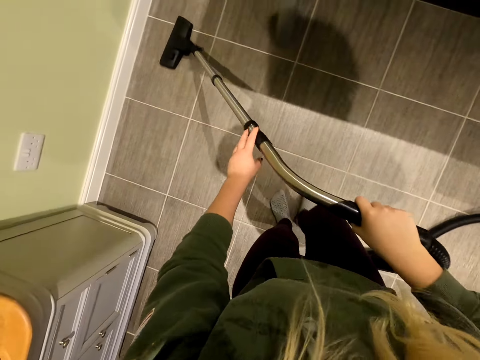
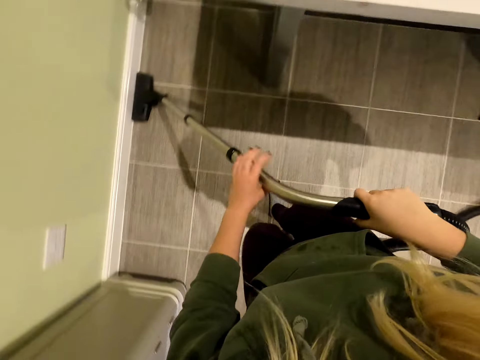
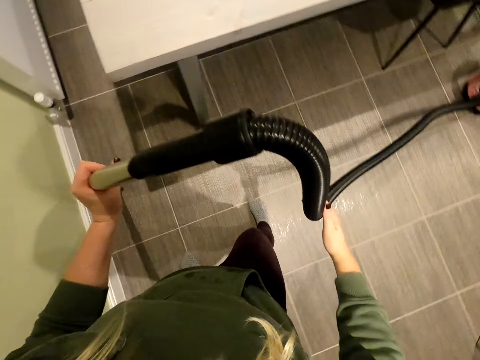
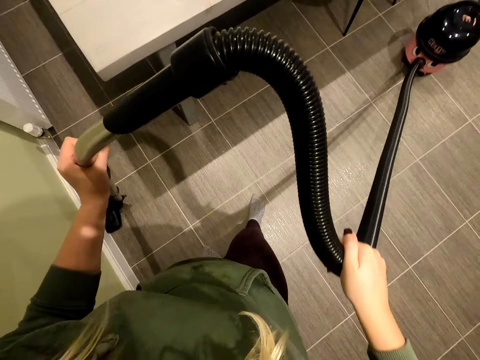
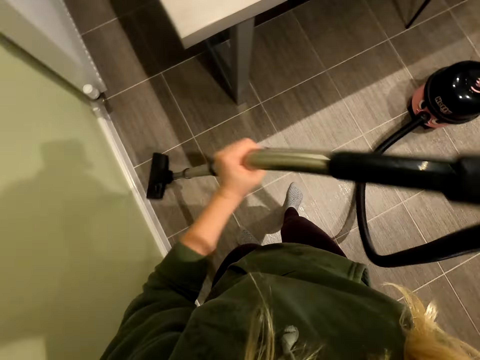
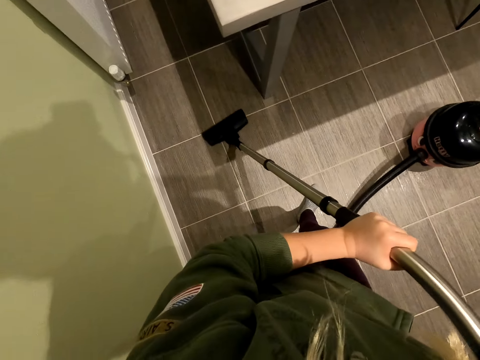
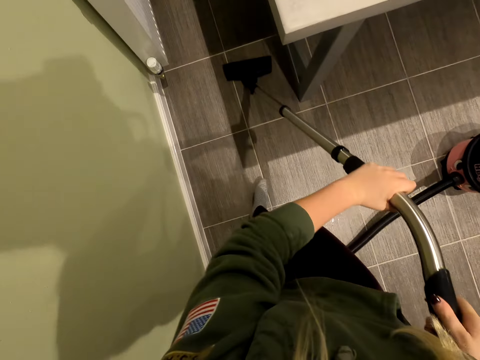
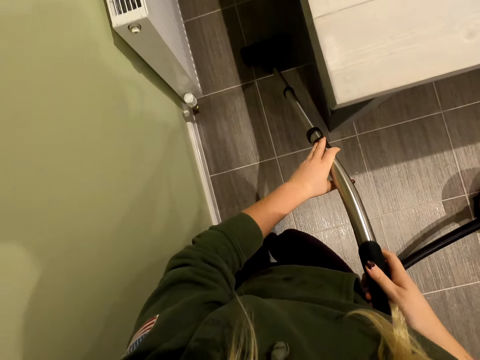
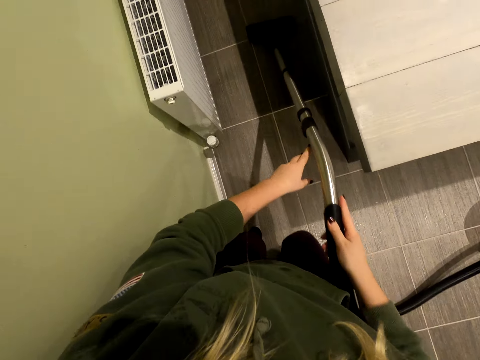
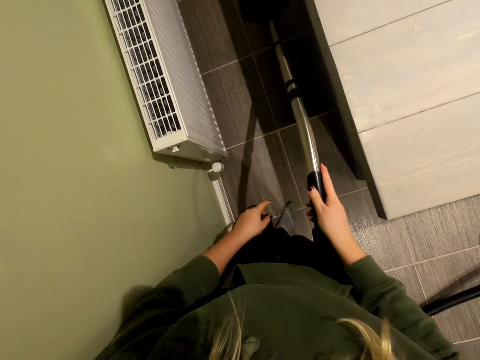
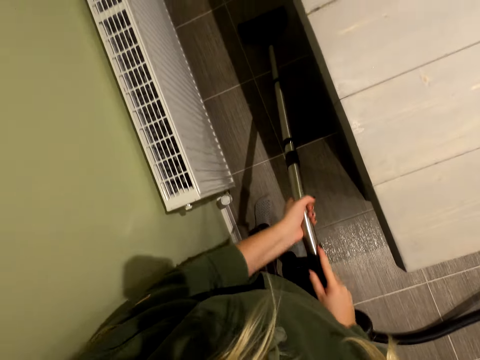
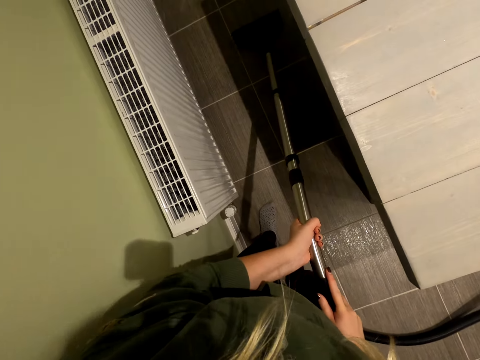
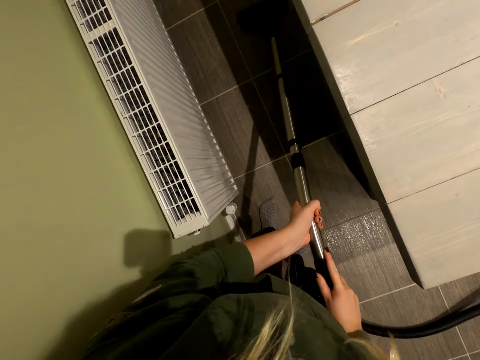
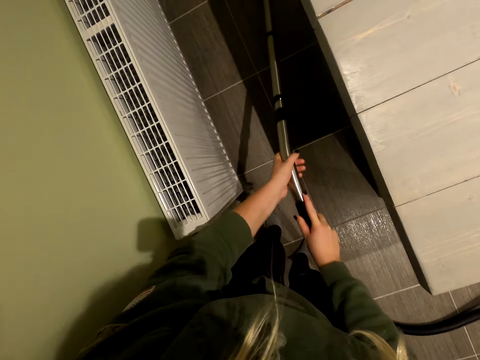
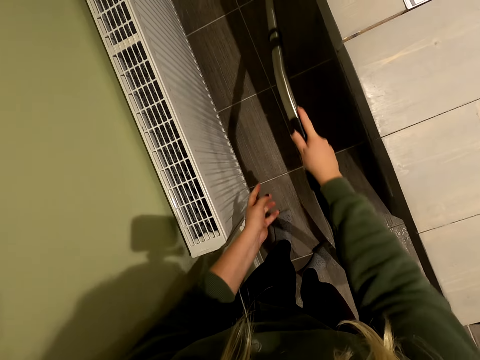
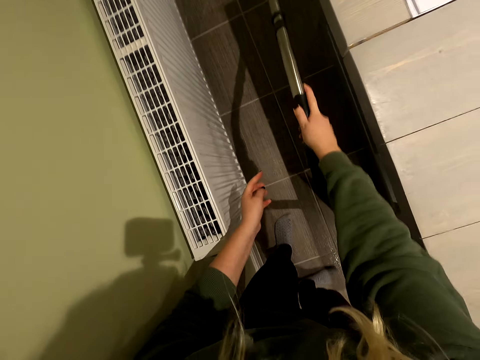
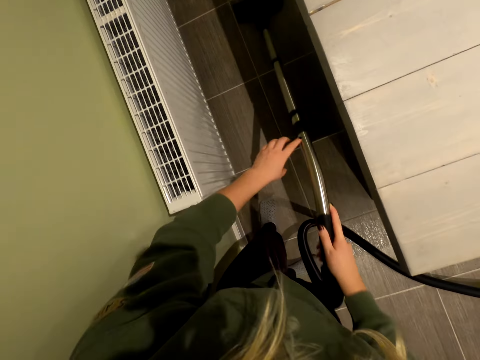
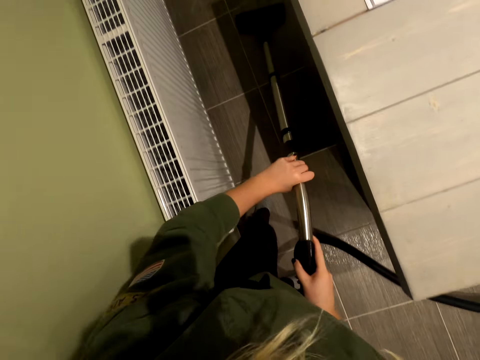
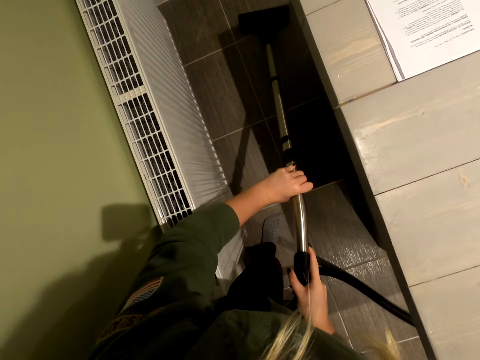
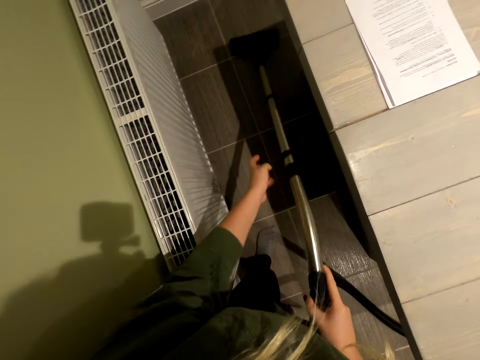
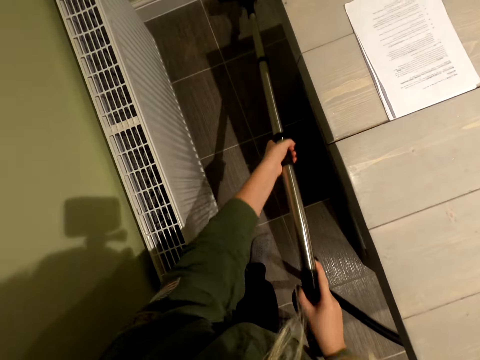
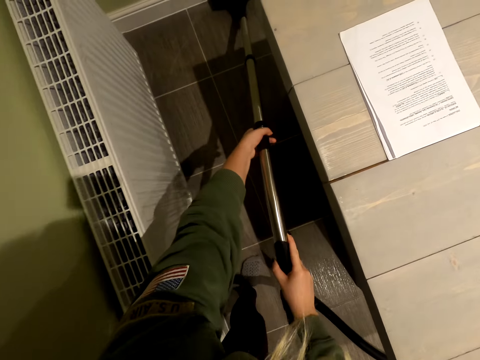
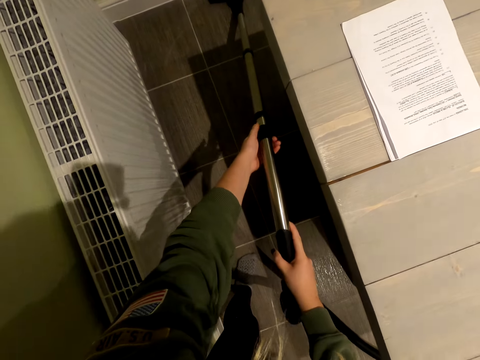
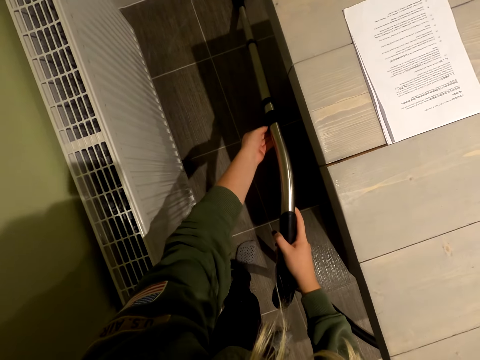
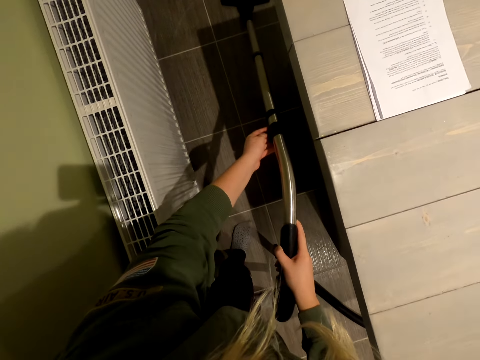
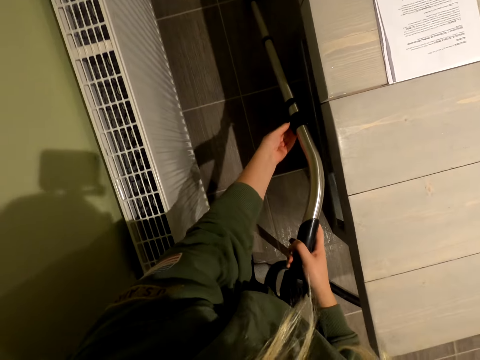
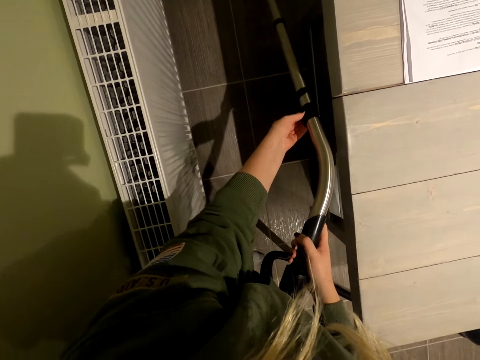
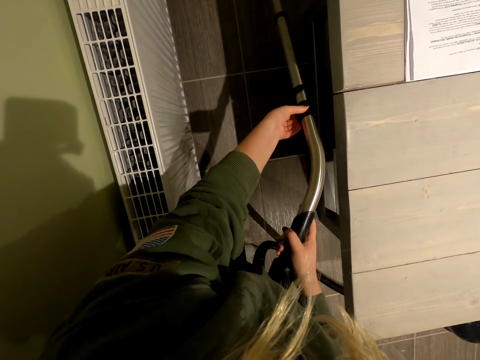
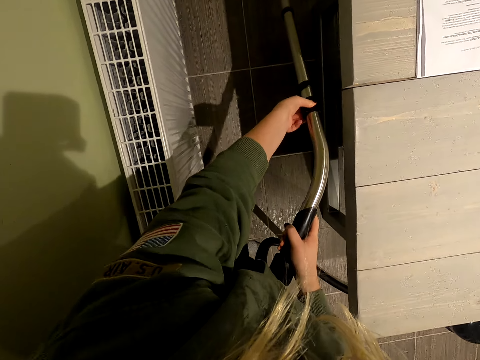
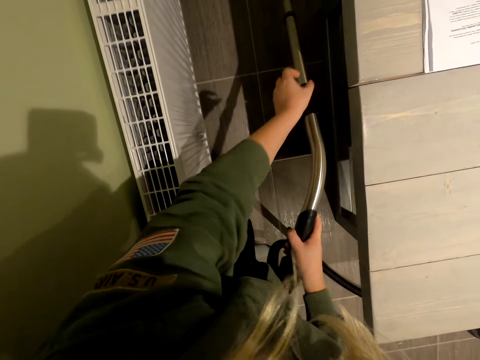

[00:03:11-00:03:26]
The camera wearer moves the vacuum cleaner. They clean the house with the vacuum cleaner.

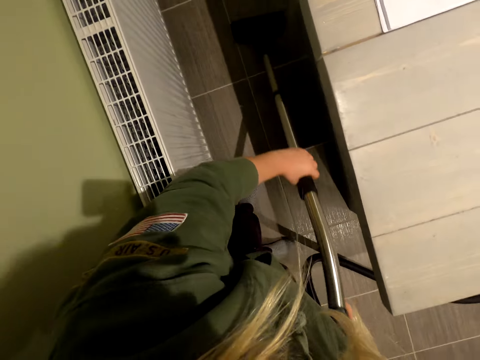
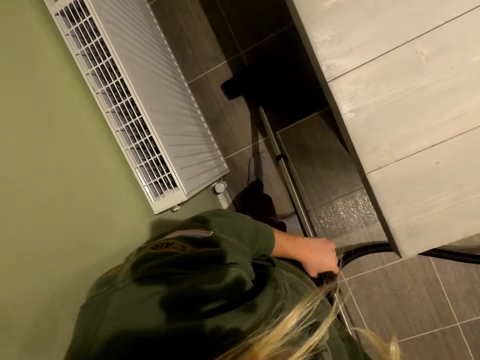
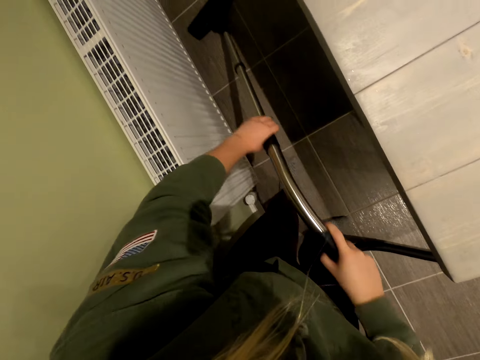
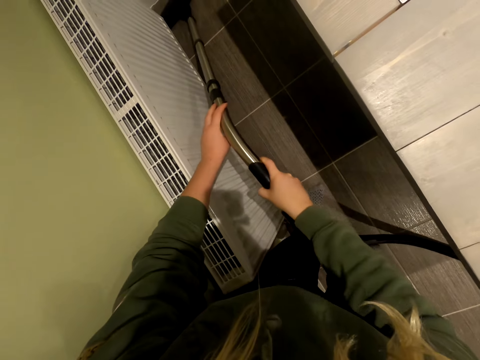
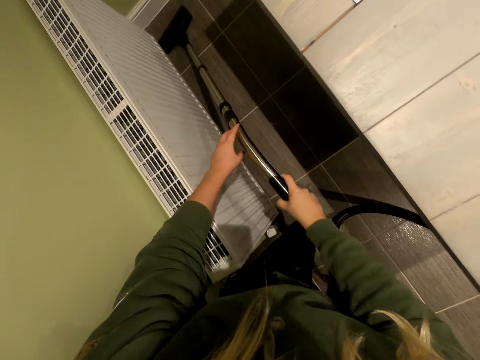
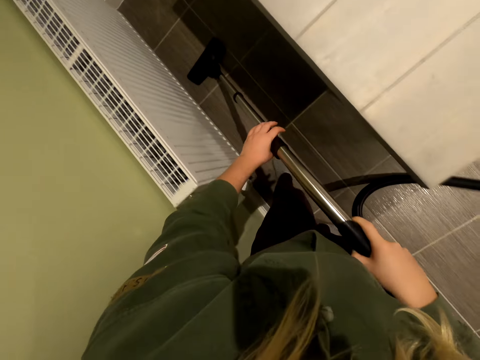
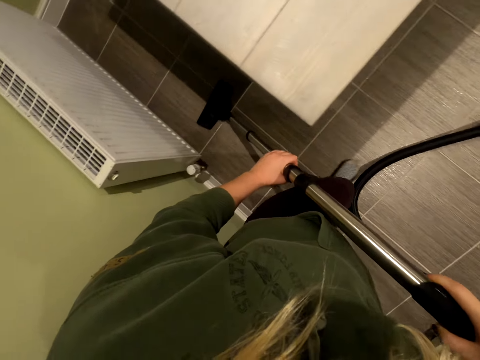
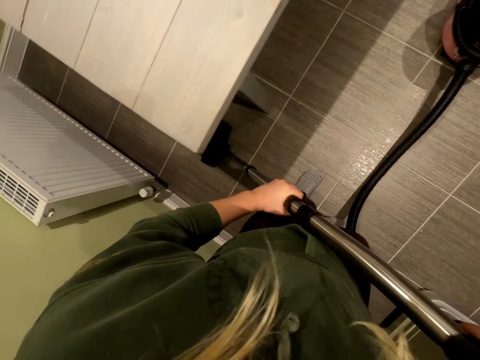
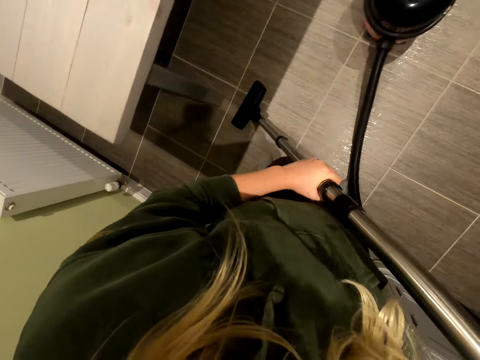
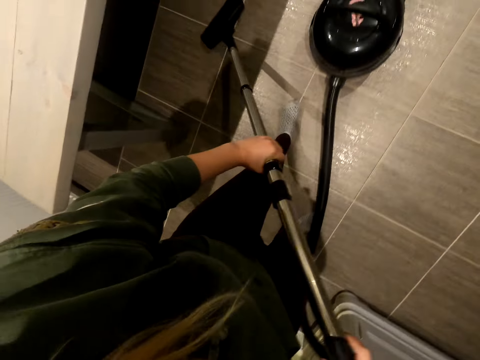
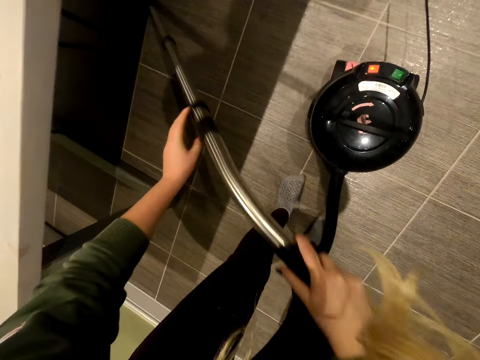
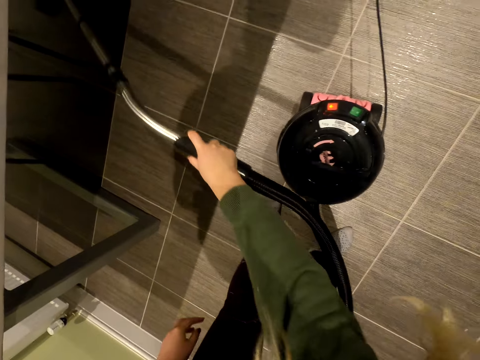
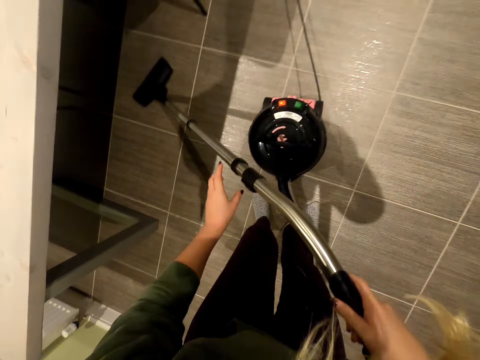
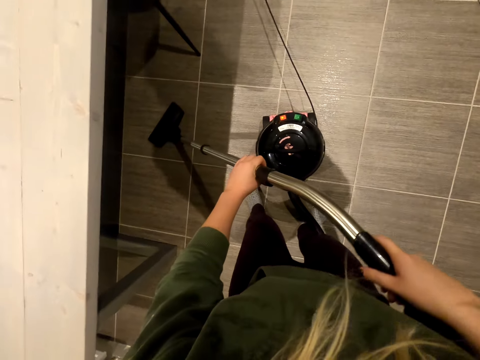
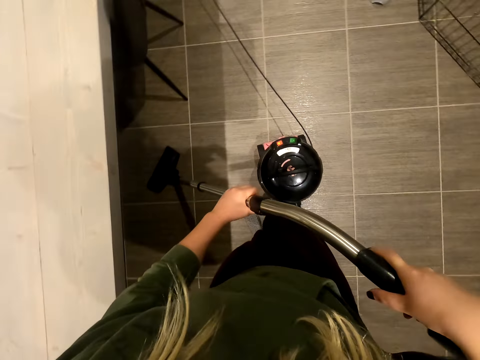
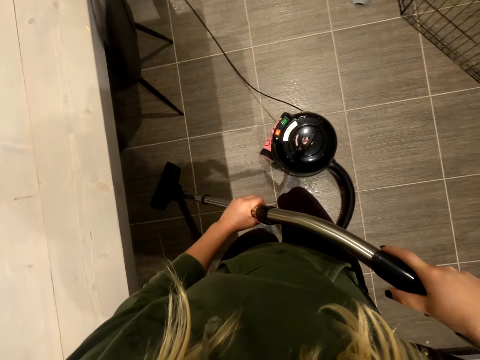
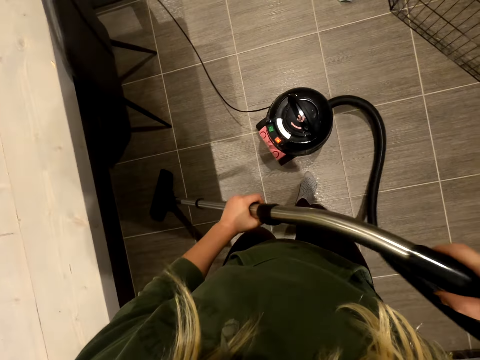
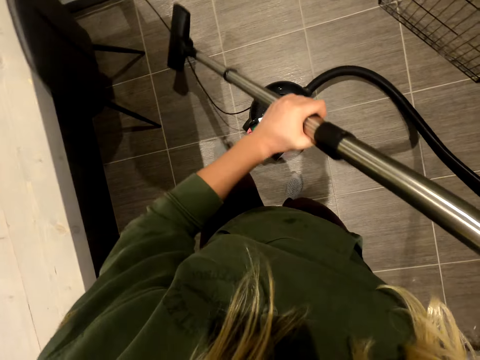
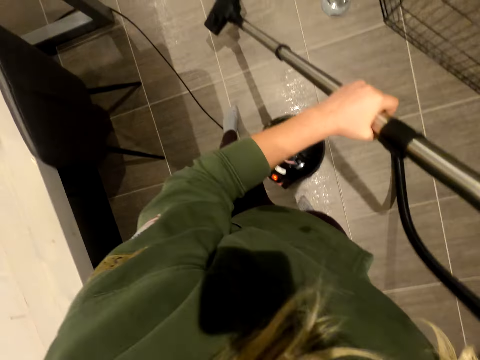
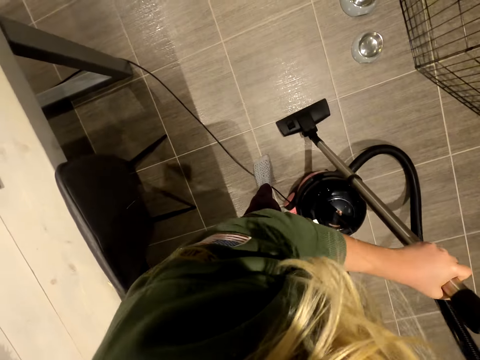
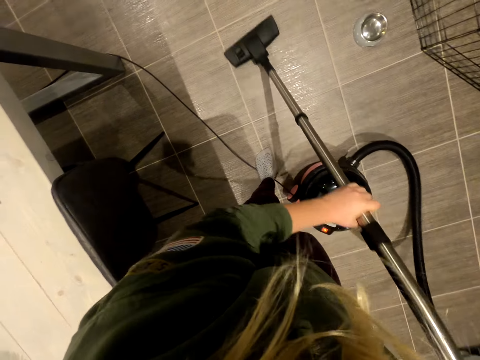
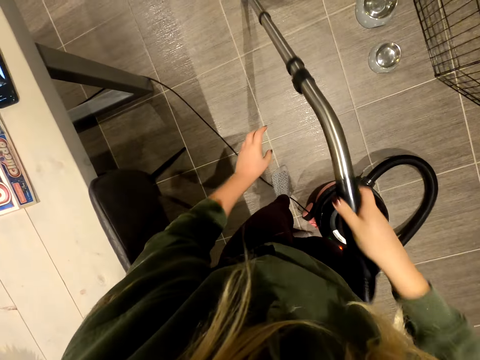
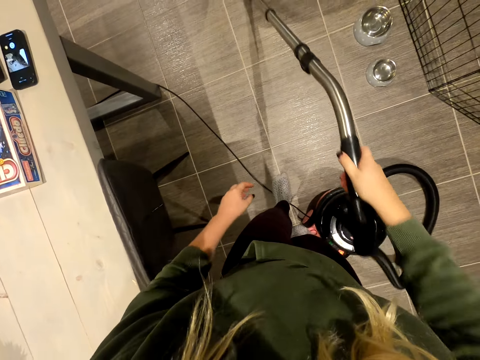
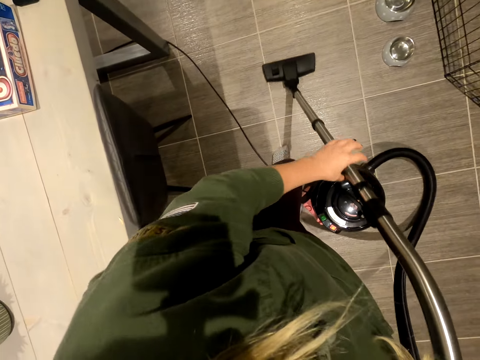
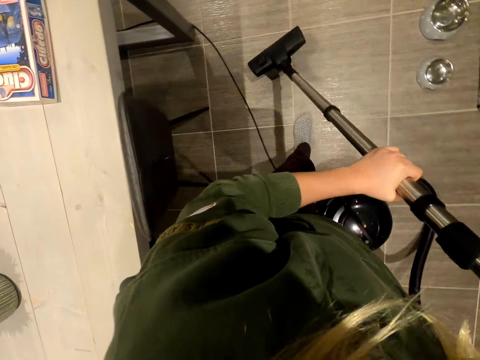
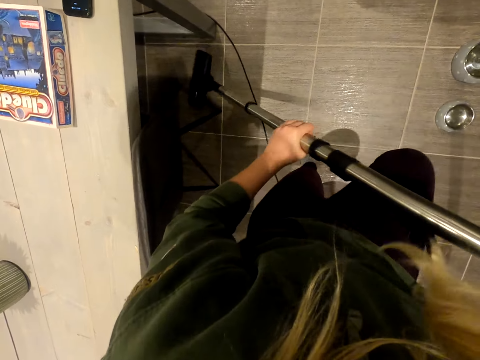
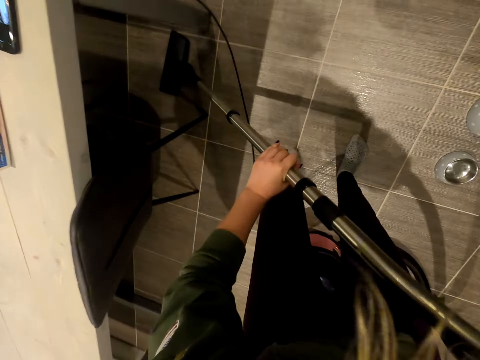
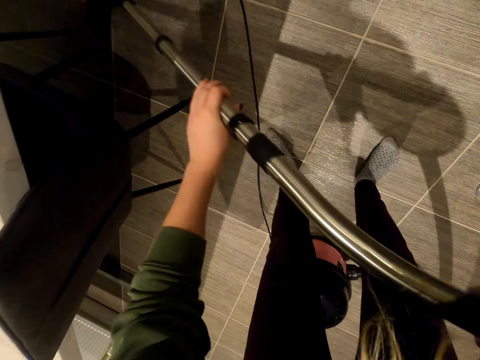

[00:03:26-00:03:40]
The camera wearer moves the vacuum cleaner with his foot. He cleans the house with the vacuum cleaner.
